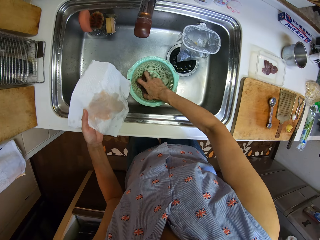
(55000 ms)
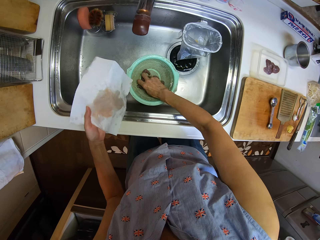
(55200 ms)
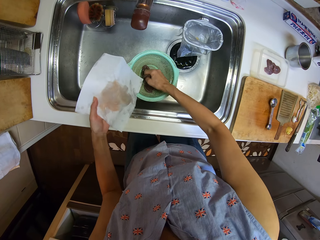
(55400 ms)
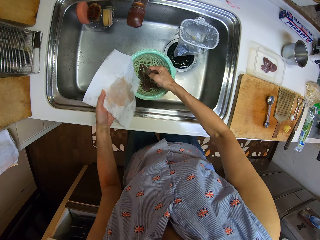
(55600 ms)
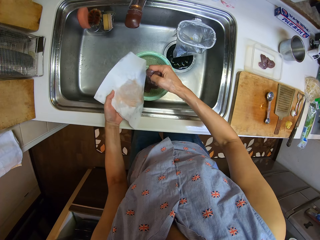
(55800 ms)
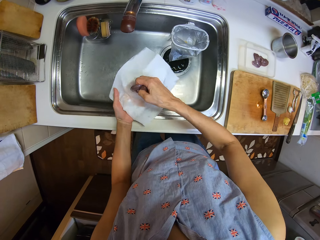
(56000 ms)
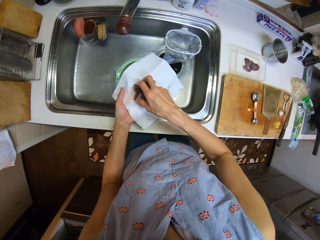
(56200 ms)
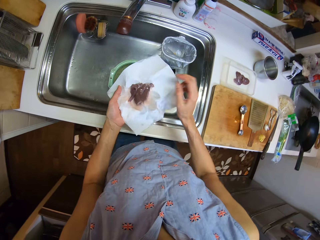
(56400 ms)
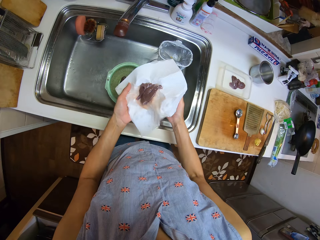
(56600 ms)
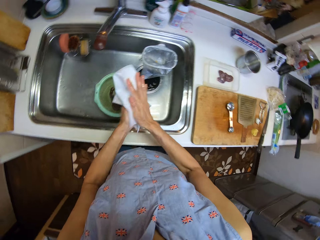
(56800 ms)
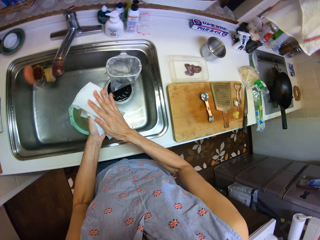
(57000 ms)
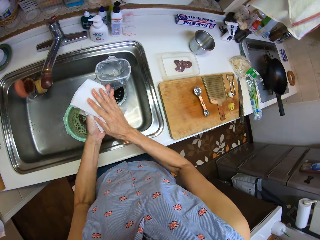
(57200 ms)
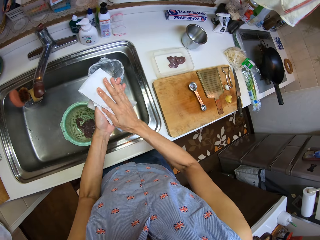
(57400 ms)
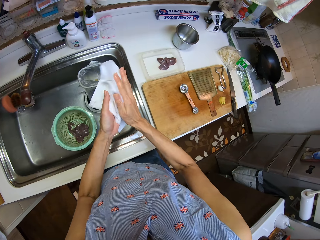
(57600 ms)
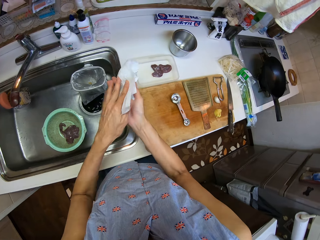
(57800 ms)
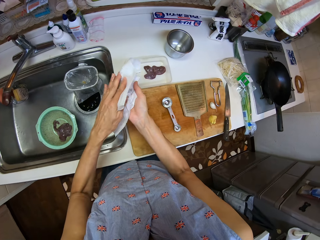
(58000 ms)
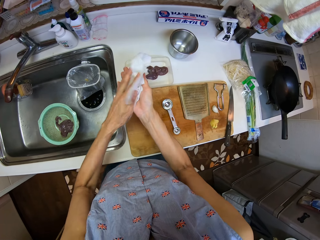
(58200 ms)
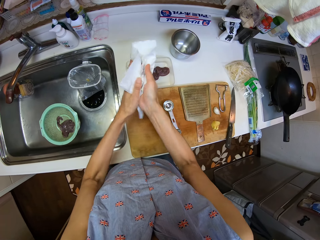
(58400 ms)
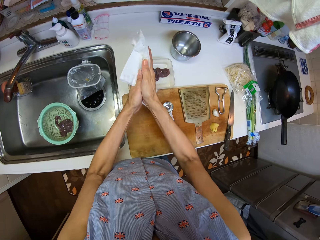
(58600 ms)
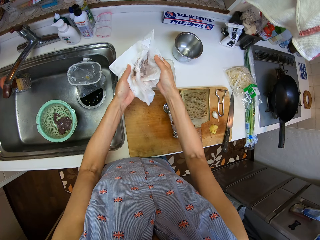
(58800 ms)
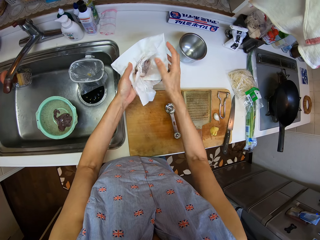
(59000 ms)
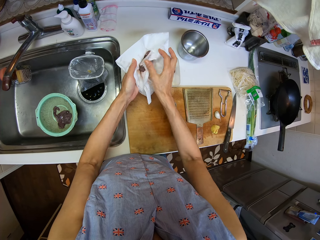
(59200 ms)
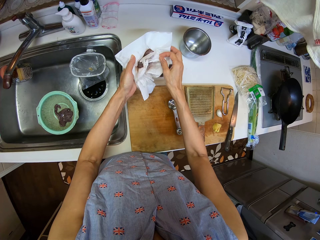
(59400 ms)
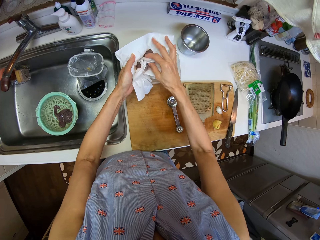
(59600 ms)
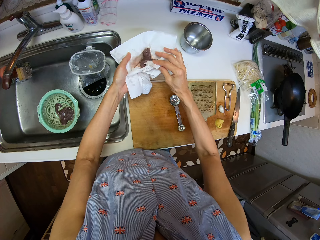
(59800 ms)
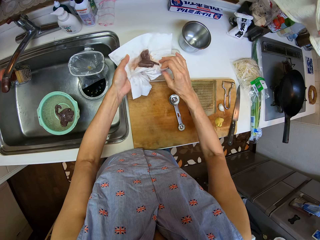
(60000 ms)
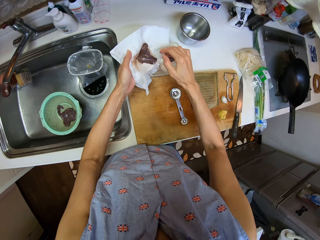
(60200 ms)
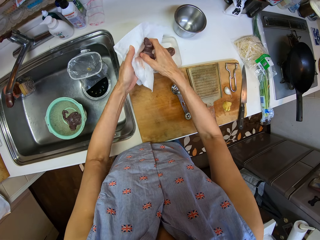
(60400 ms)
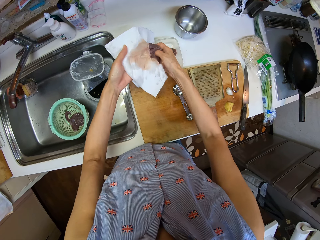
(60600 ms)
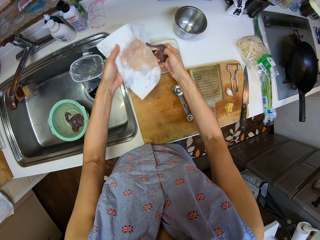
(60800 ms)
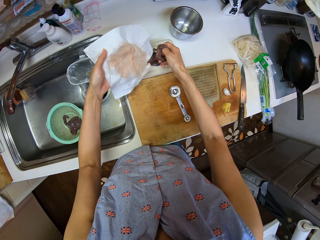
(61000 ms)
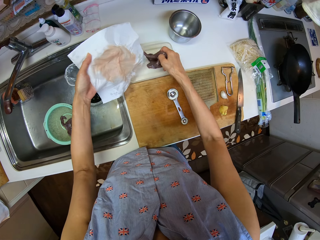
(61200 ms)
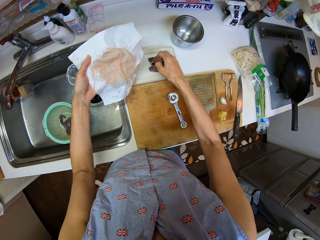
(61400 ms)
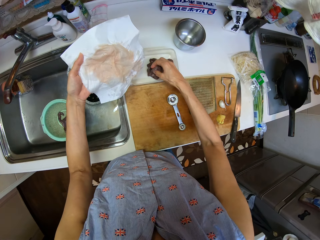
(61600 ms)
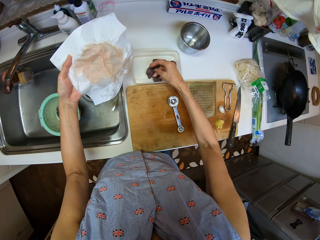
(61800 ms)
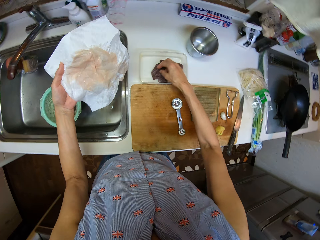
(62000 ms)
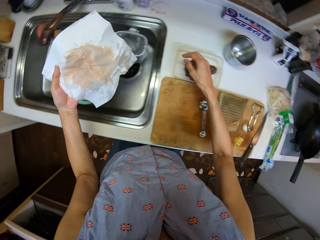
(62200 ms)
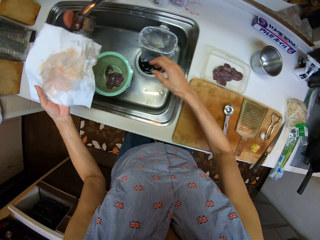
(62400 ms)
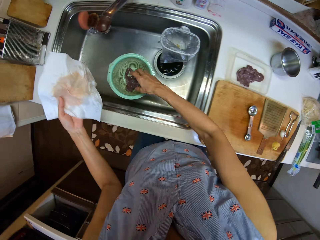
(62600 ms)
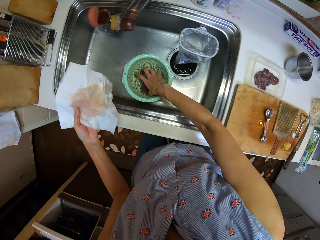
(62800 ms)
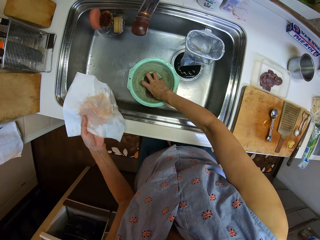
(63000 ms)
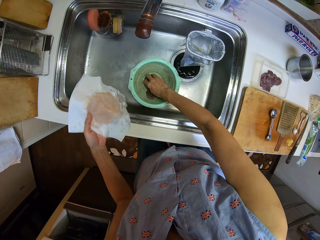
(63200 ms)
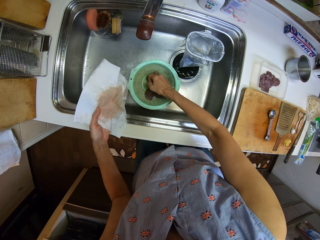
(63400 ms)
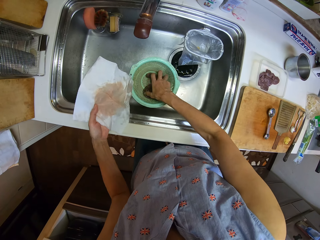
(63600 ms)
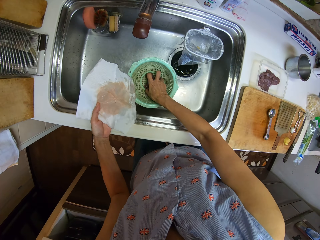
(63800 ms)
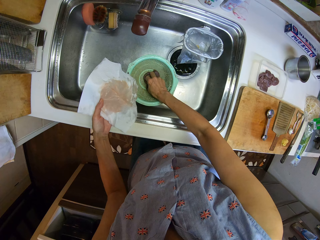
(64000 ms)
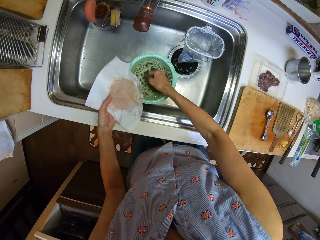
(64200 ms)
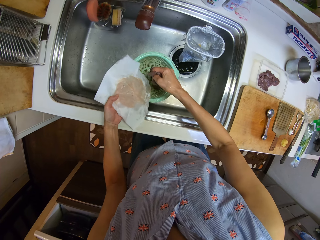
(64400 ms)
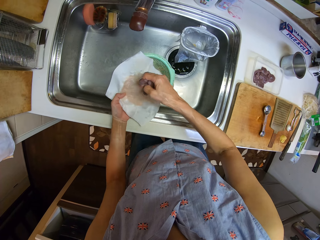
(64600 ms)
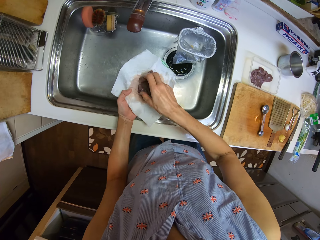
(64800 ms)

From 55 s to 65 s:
The camera wearer picks something from the sieve or mesh dish. They put some beef into the tissue paper or paper towel from the sieve. They wrap the beef with the paper towel. They remove the beef from the paper. They put the beef into the plate or plastic dish from the tissue paper. They put the beef into the plate from the tissue paper again. They pick something from the mesh dish.

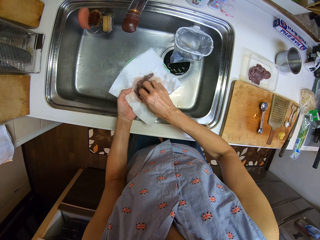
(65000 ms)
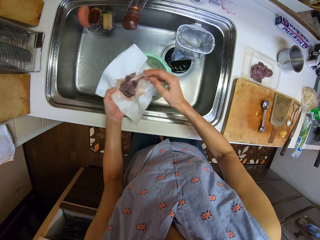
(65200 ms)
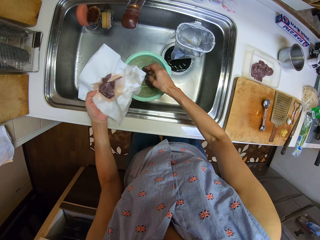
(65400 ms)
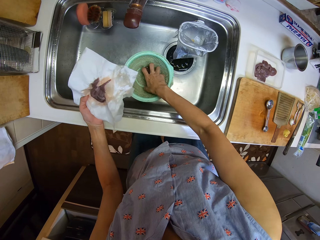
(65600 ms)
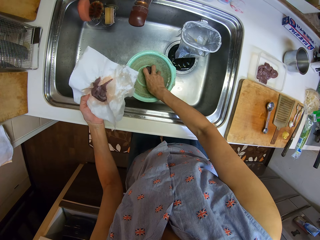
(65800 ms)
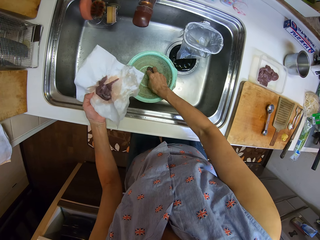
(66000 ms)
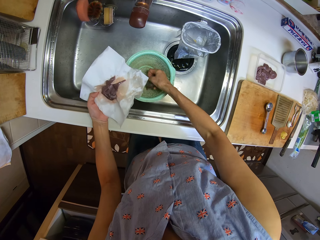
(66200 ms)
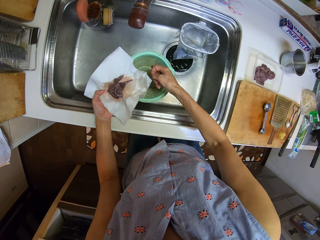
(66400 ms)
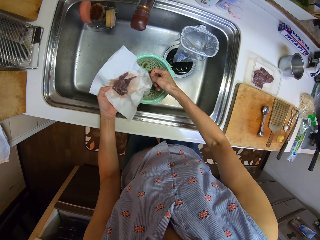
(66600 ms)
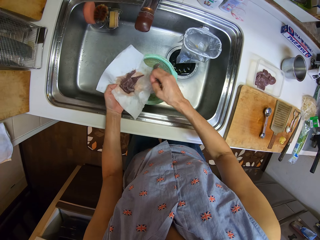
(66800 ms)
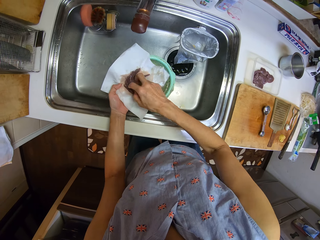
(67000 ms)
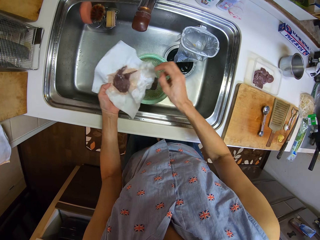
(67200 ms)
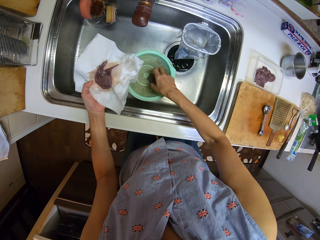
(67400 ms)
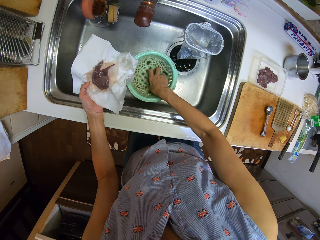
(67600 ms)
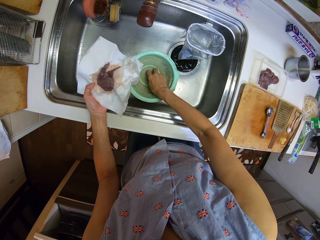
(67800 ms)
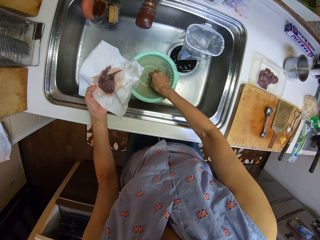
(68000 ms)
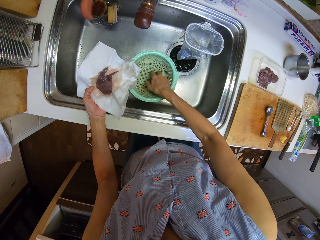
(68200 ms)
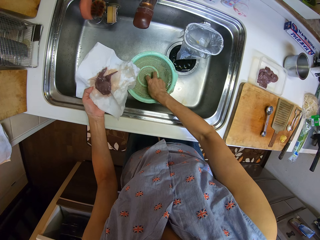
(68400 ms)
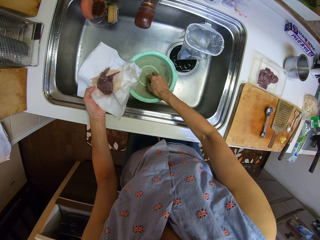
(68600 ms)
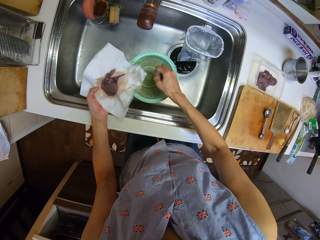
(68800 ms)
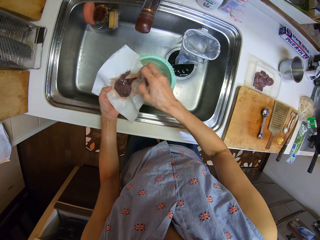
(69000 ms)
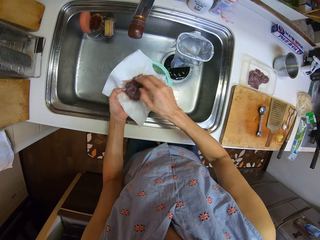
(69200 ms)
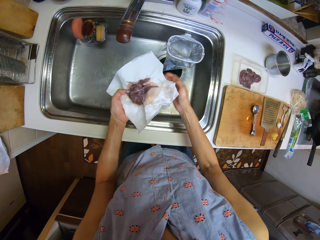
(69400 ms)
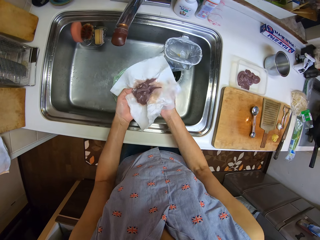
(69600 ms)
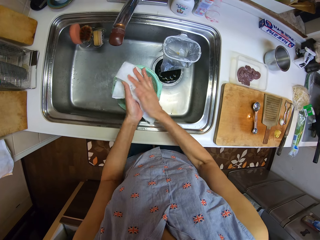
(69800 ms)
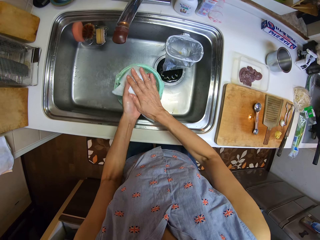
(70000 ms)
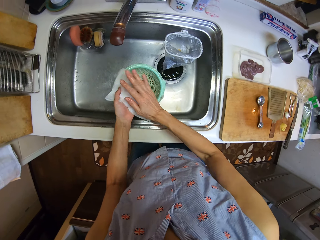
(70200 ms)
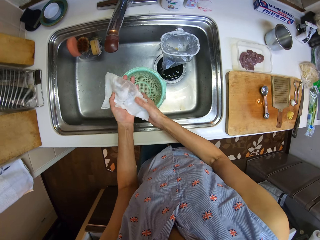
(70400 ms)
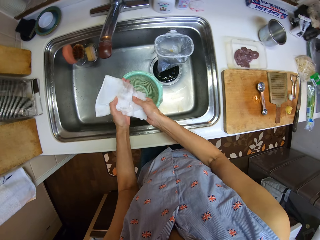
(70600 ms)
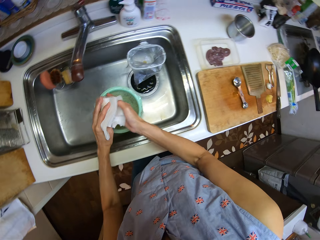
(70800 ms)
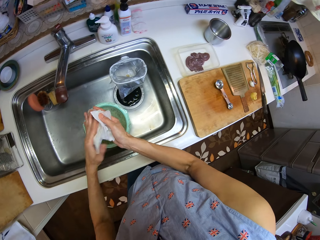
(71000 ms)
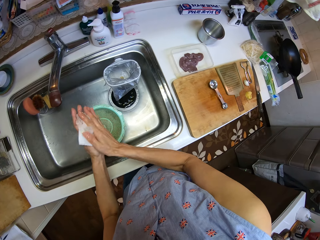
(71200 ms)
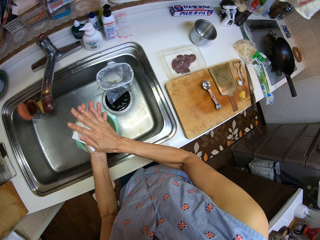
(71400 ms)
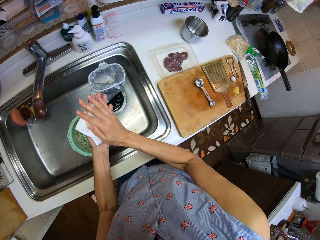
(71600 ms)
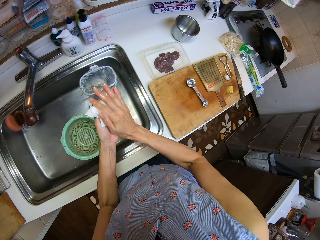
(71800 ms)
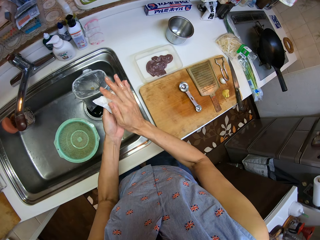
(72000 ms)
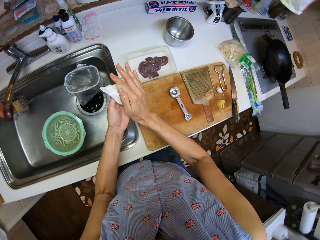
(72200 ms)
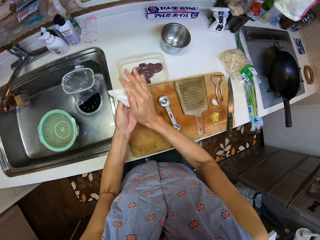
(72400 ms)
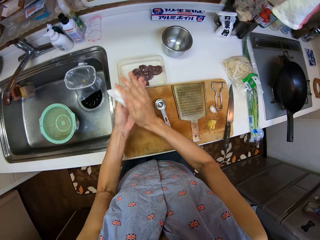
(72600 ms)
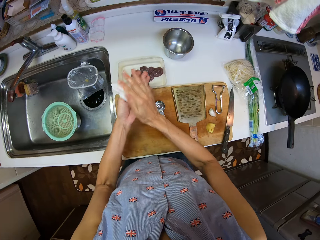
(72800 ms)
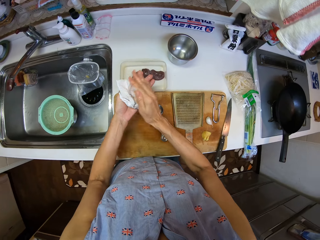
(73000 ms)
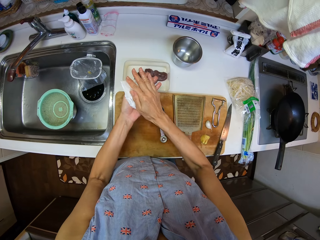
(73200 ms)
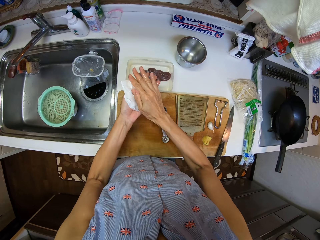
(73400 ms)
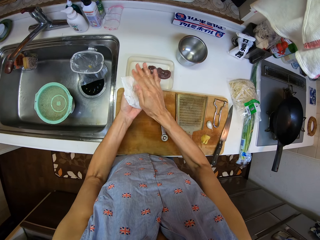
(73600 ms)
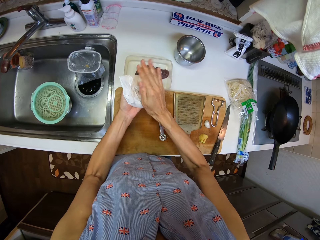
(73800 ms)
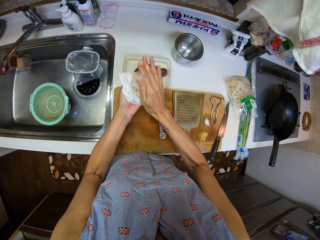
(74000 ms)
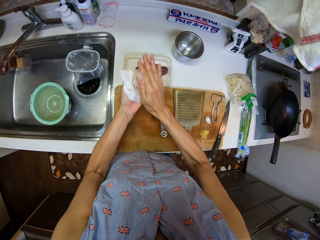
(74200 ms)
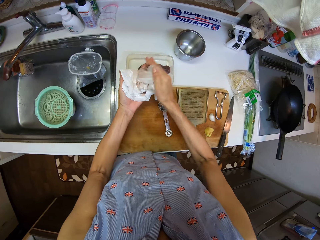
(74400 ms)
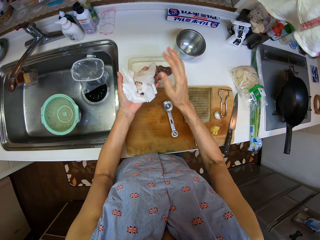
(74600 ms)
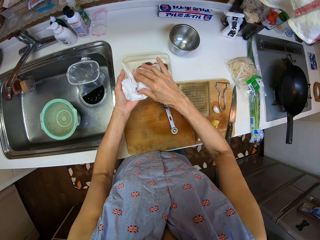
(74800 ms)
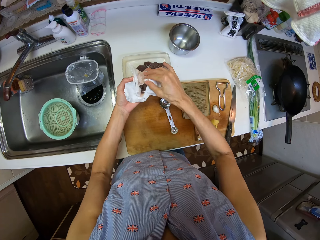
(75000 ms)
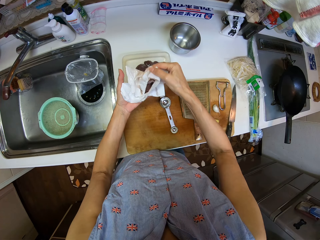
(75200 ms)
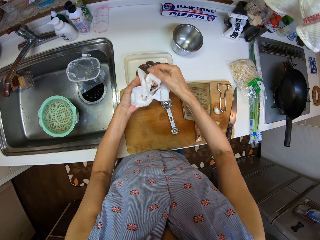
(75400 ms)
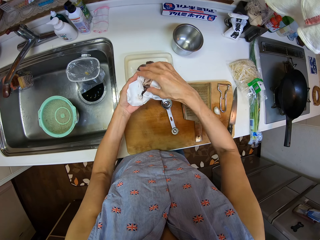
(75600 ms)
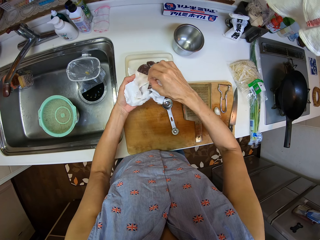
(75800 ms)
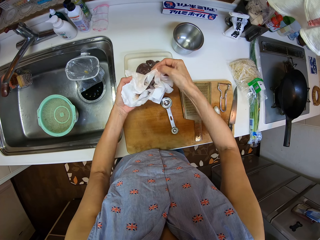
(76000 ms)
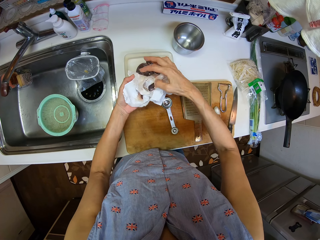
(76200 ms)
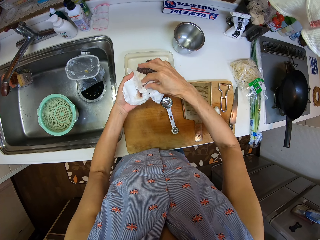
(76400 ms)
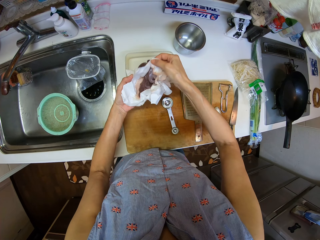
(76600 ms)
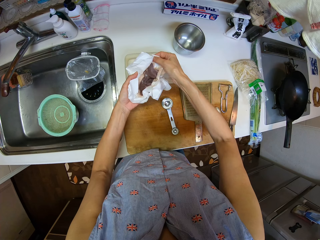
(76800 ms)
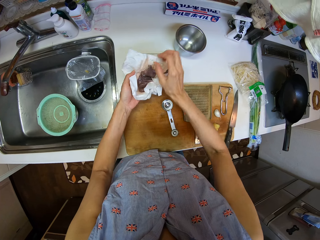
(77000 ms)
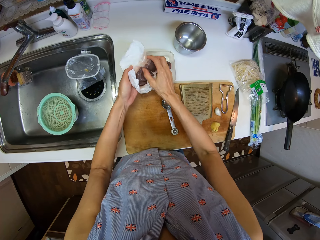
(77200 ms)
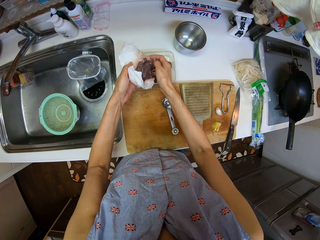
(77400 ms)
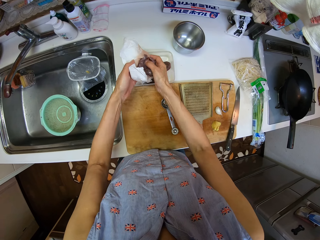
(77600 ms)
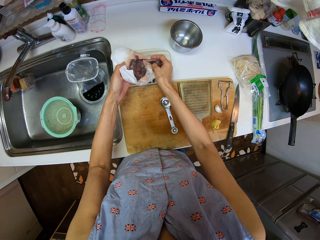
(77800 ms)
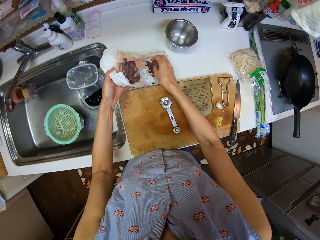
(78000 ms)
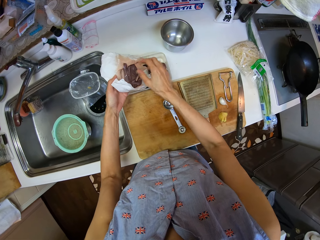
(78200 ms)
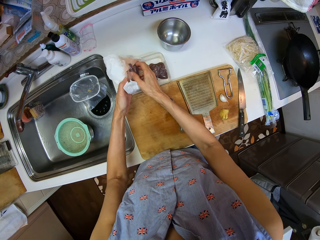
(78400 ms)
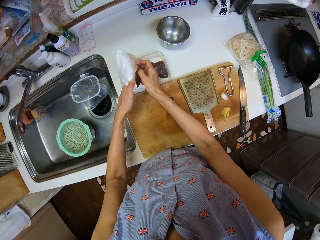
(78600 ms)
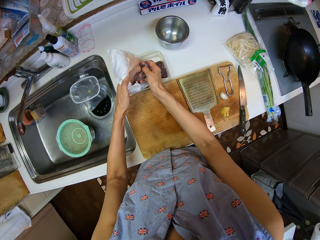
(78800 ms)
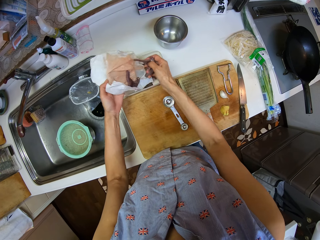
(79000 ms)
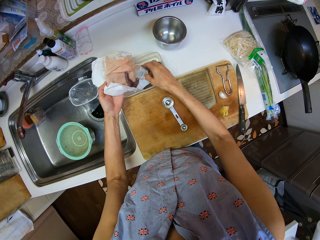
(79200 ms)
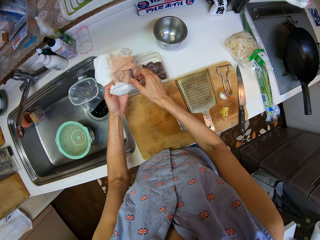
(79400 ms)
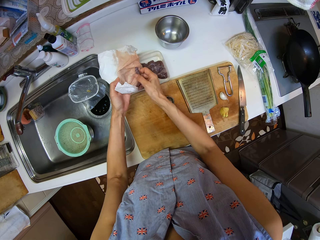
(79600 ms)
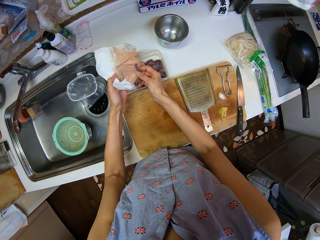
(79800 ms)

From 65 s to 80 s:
The camera wearer puts something on the paper towel. They pick something from the mesh dish and put the object on the paper towel. They pick something from the mesh dish and put the object on the paper towel. They wrap the object with the paper towel. They rub the object on the hands. They unfold the paper towel. They put the beef into the plate or plastic dish from the tissue paper.
